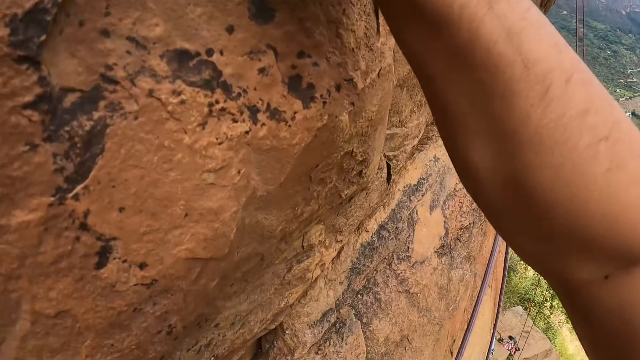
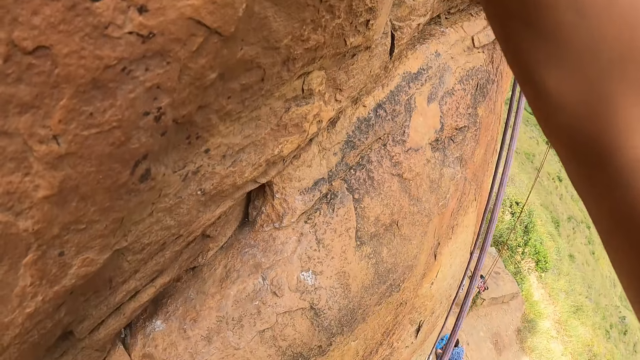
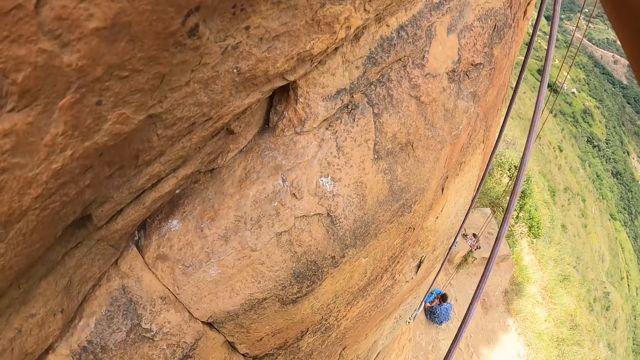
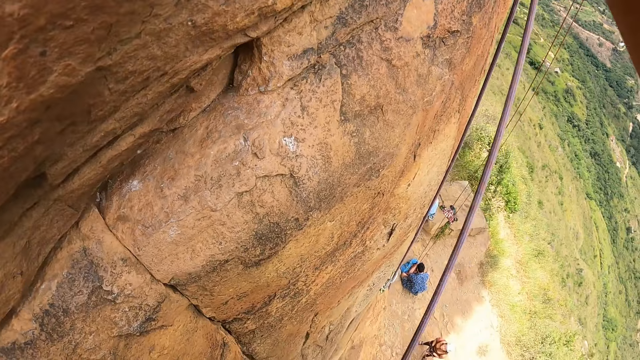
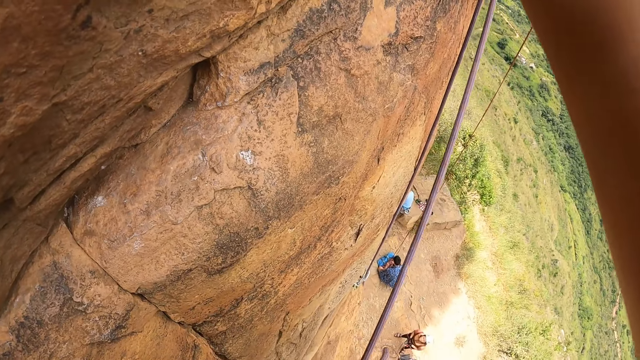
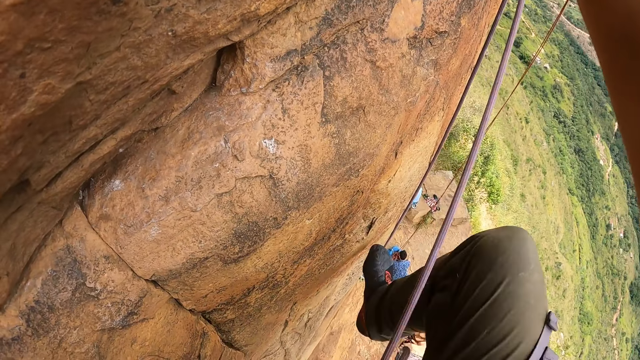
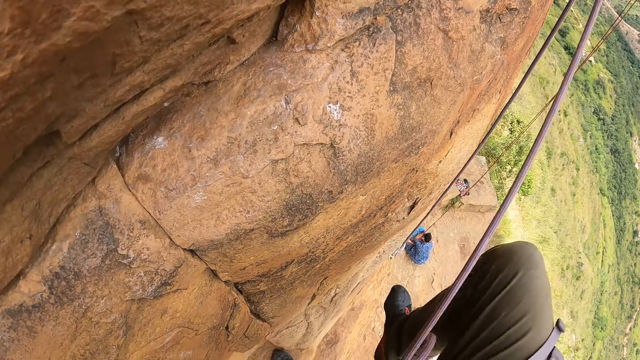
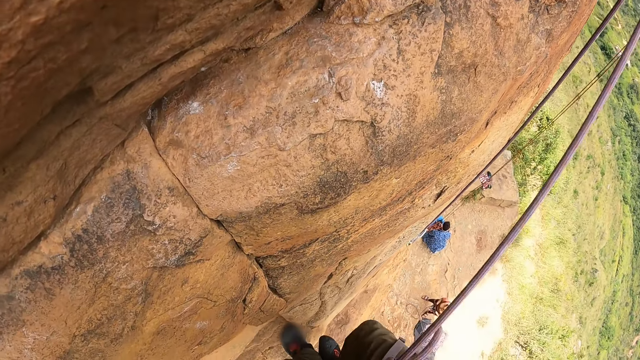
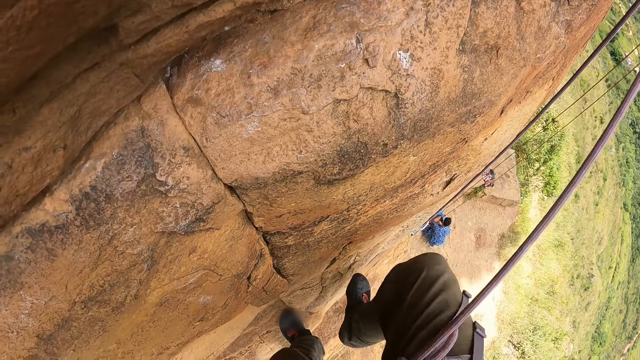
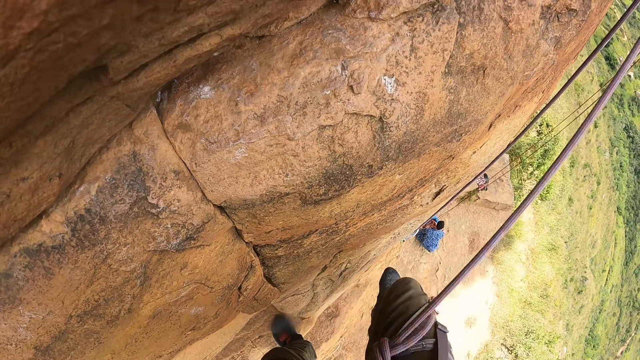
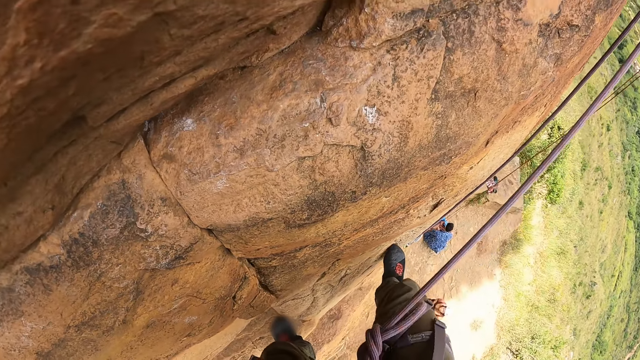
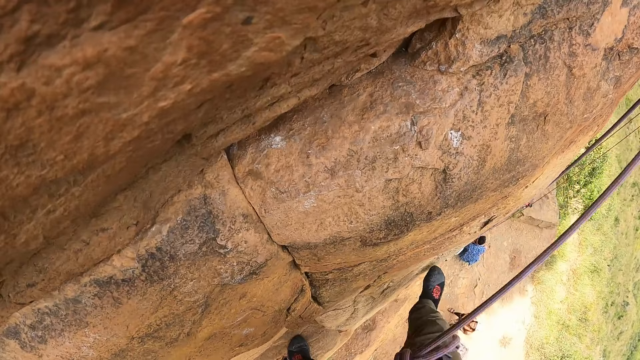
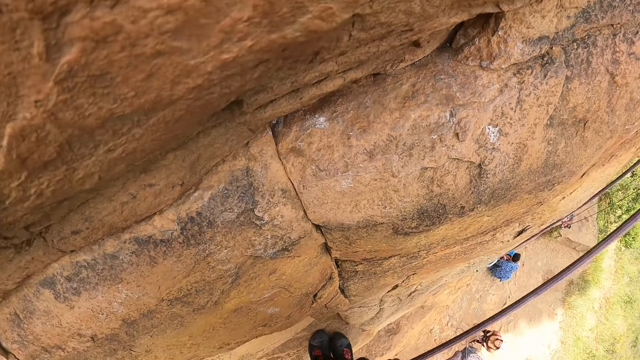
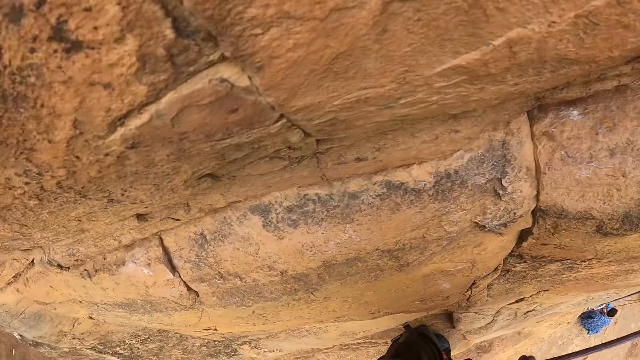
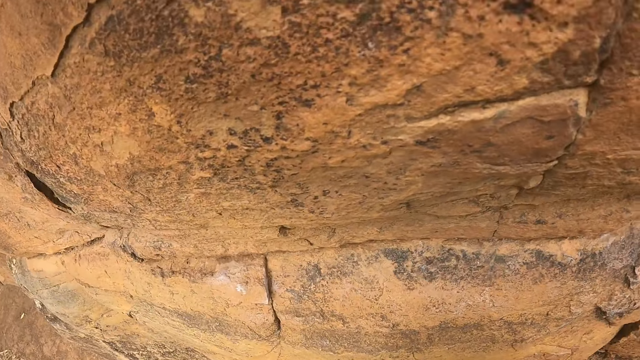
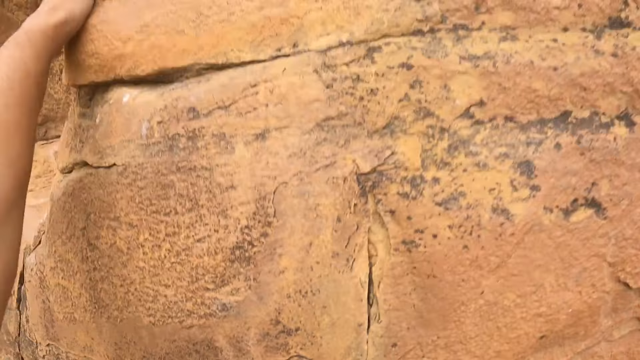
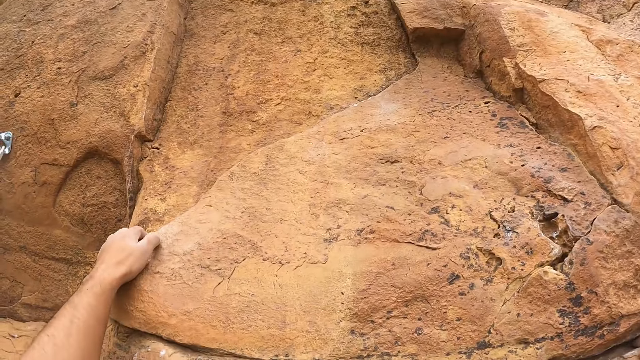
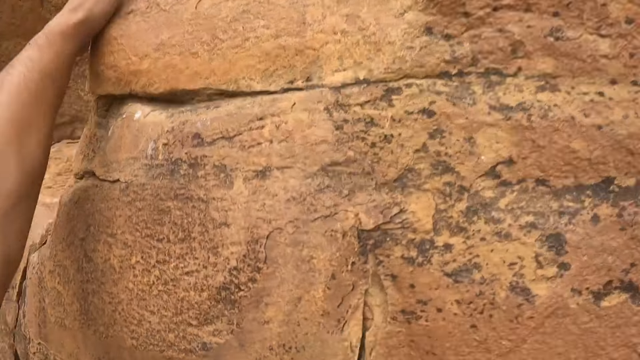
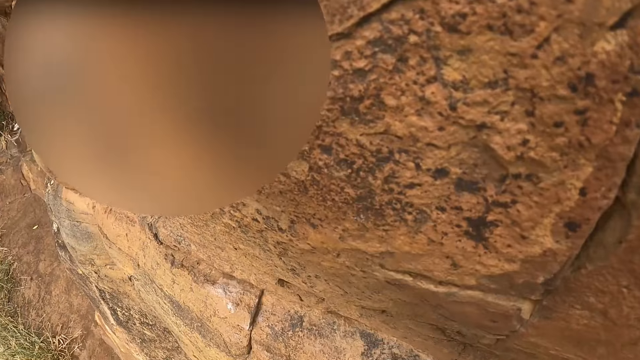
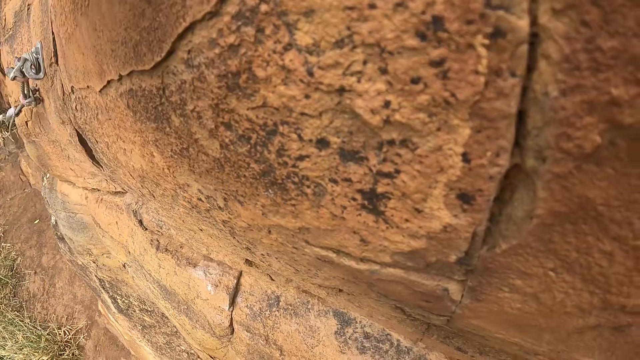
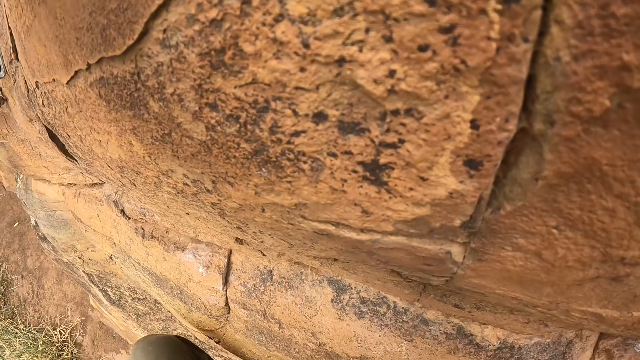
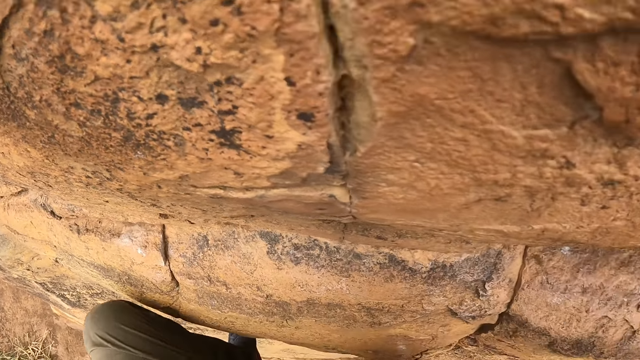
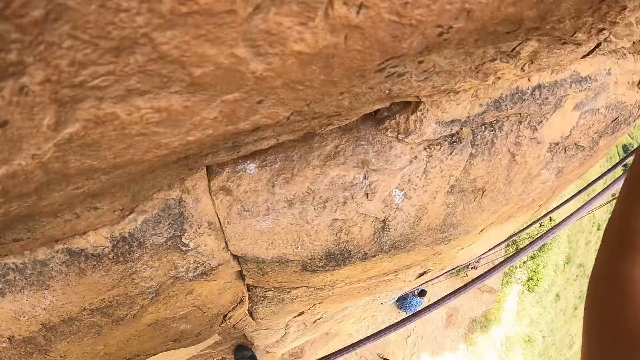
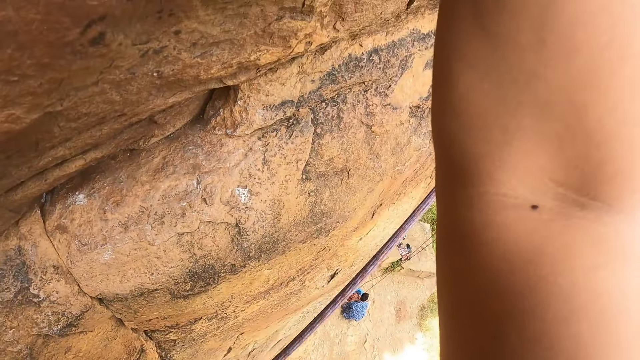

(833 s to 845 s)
The camera wearer looks down the rocky cliff. They climb up the rock.

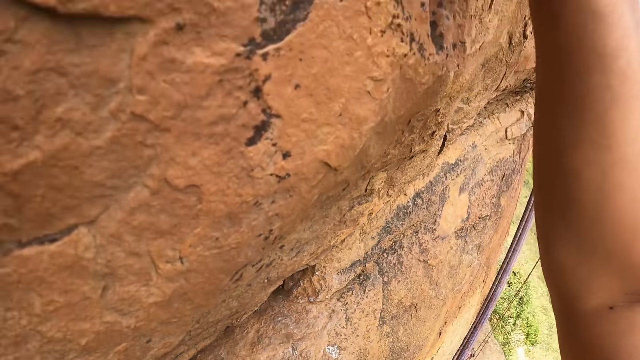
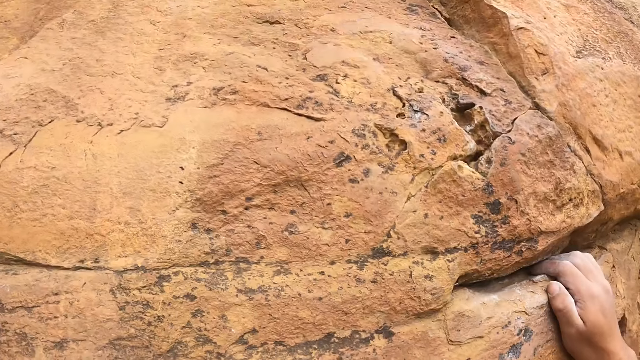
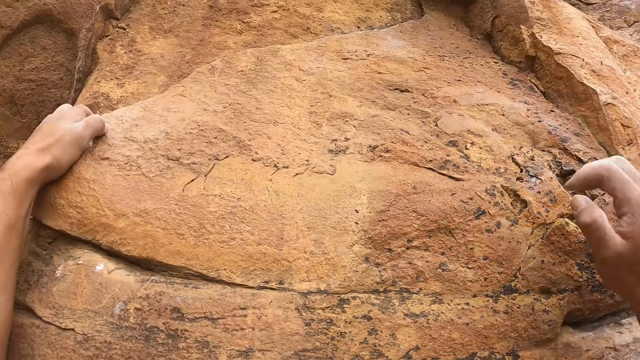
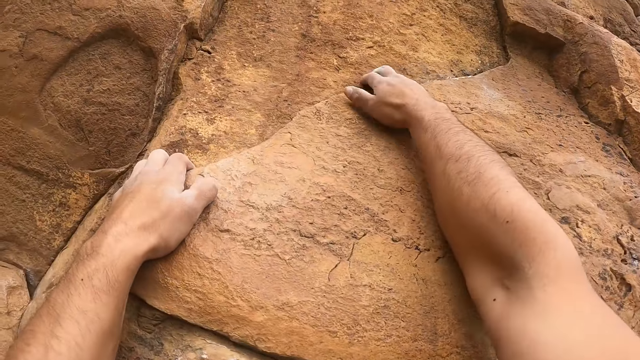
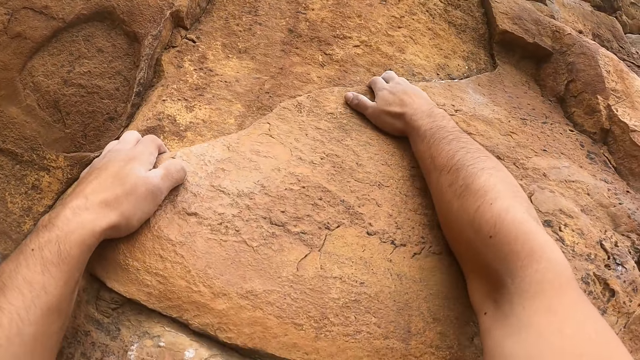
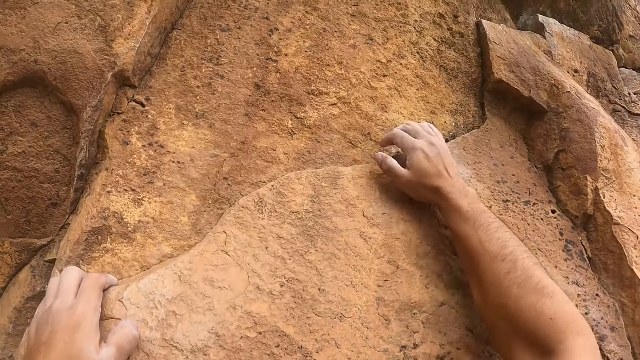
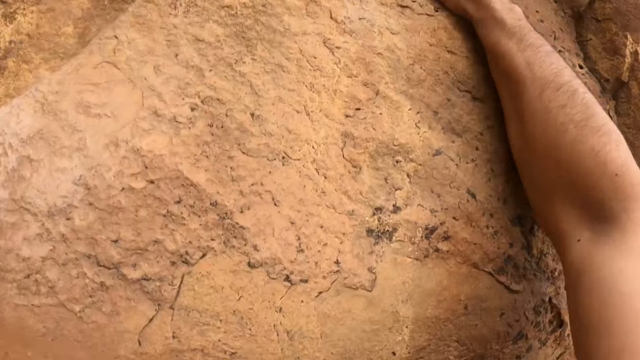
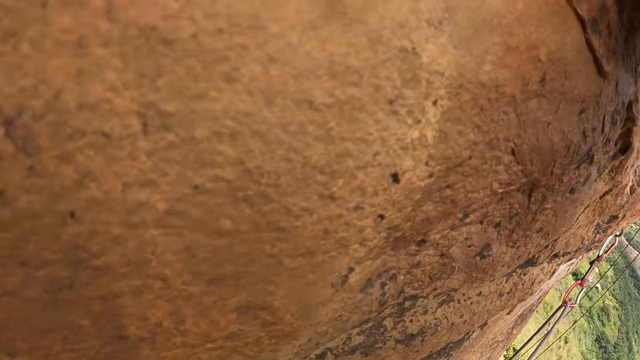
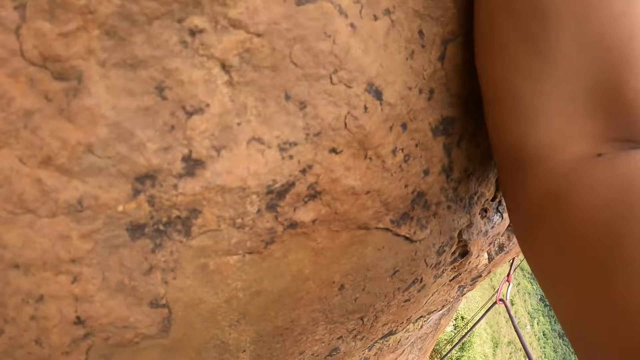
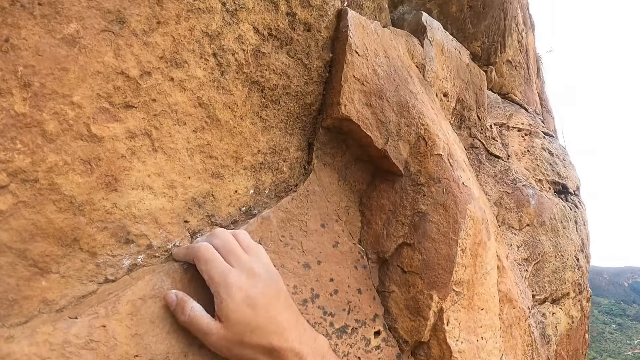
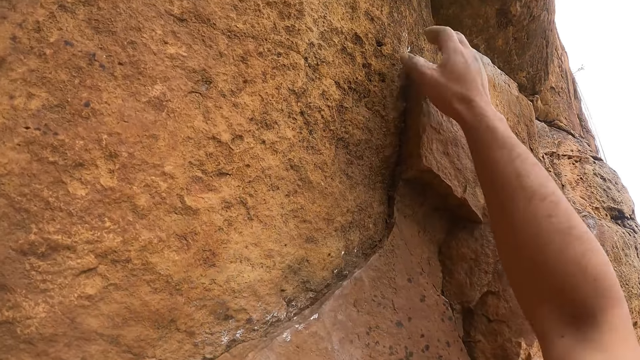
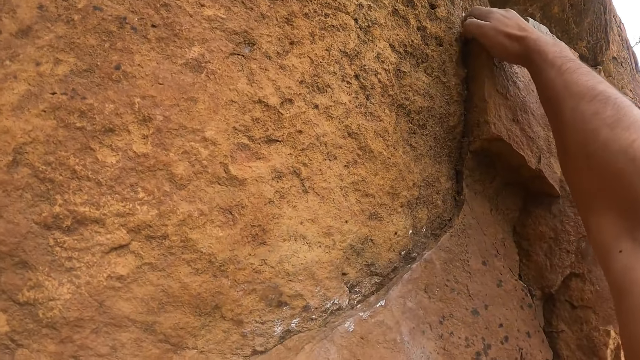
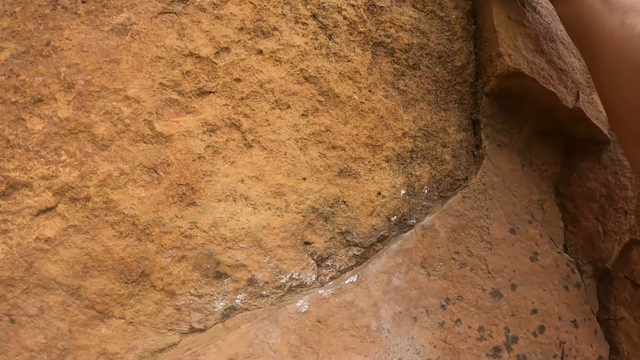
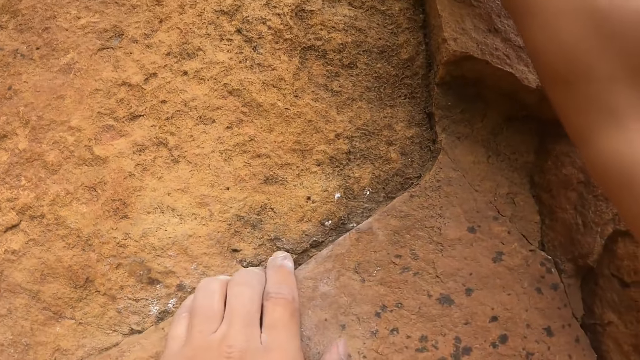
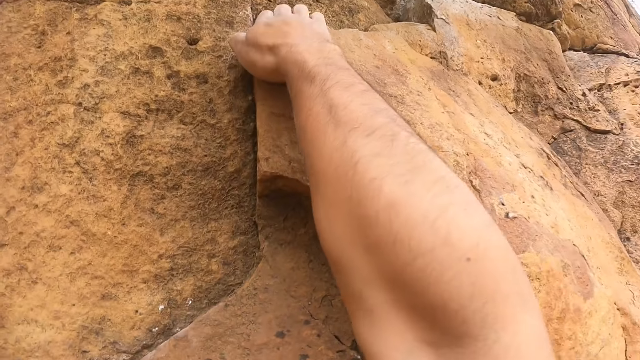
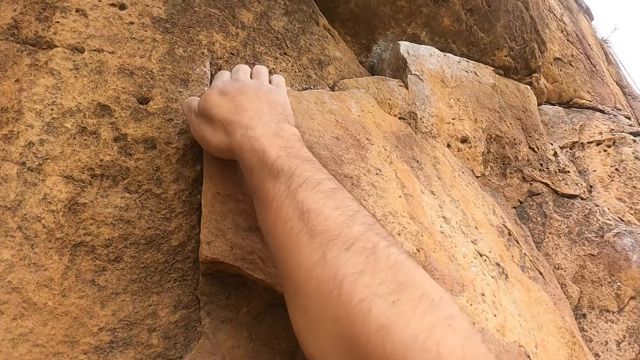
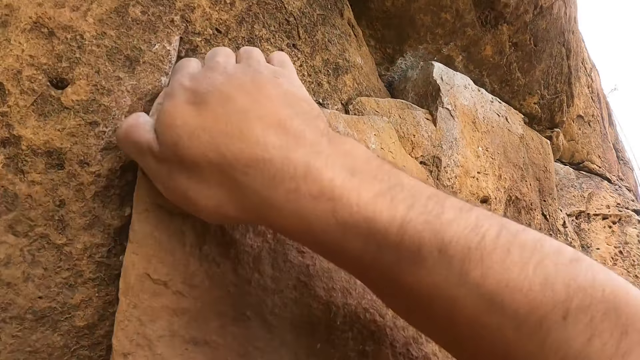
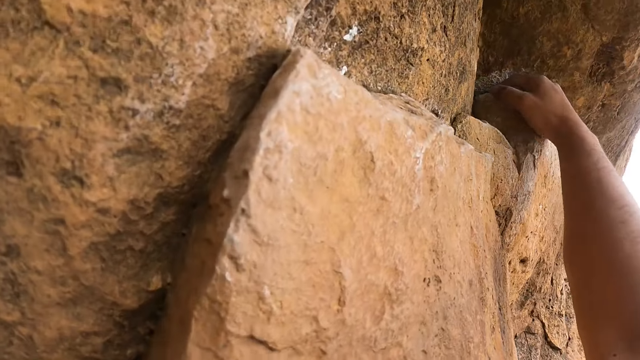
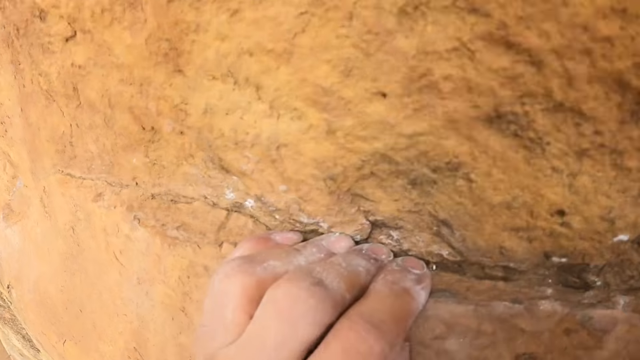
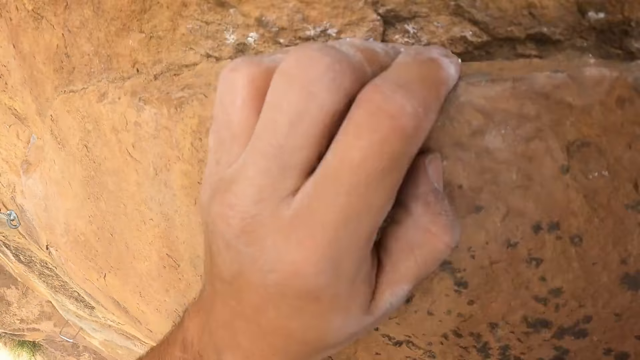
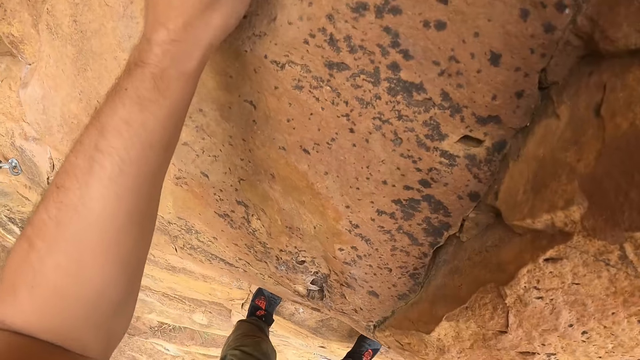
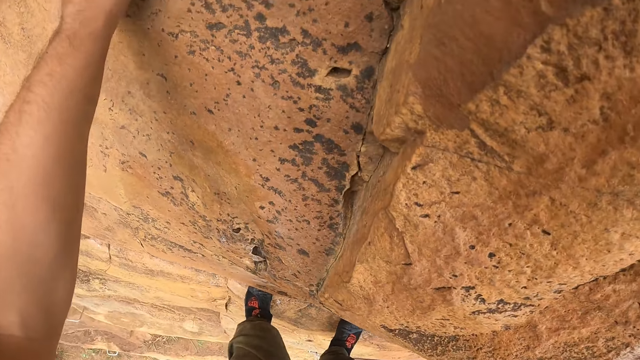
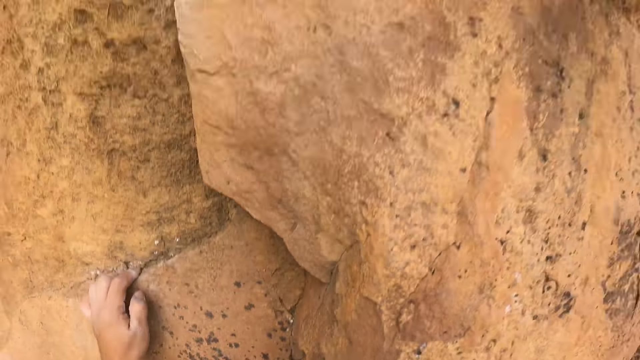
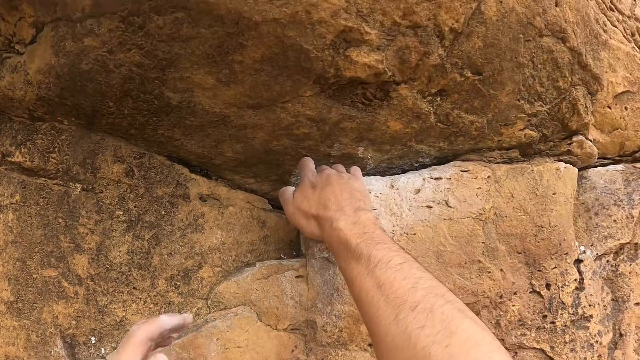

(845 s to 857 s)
The camera wearer climbs up a hill.
